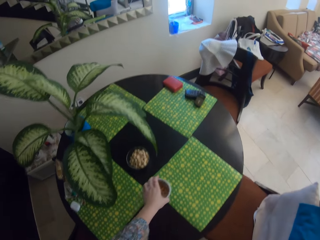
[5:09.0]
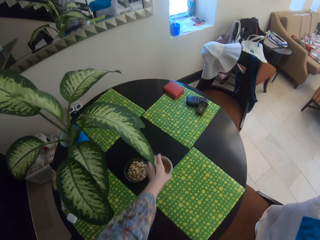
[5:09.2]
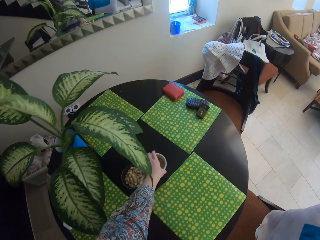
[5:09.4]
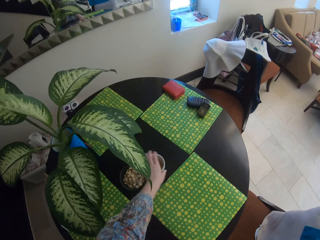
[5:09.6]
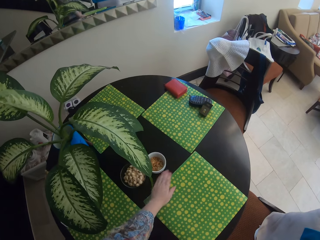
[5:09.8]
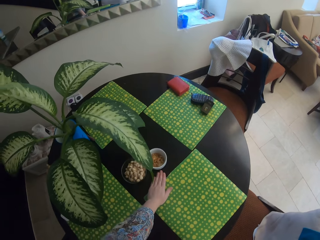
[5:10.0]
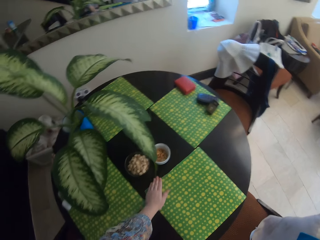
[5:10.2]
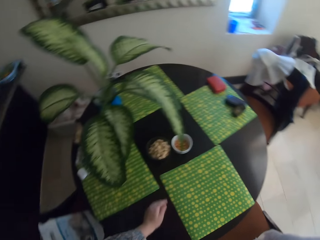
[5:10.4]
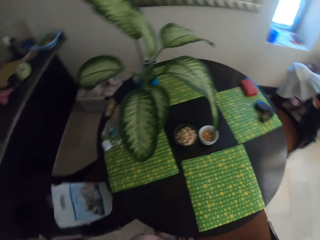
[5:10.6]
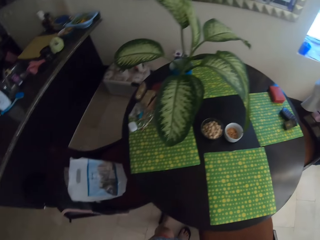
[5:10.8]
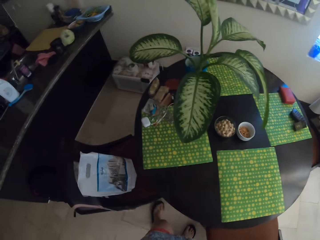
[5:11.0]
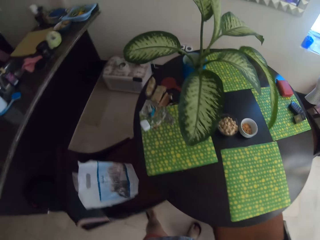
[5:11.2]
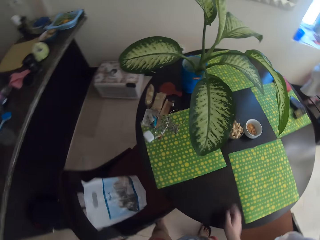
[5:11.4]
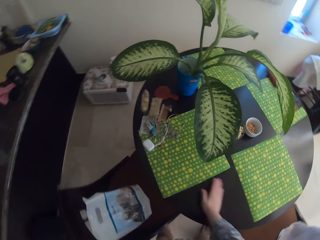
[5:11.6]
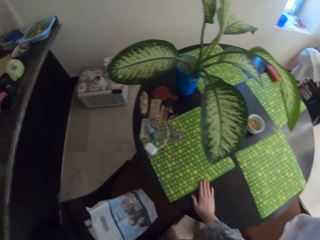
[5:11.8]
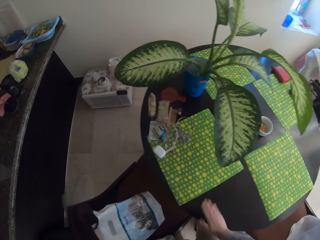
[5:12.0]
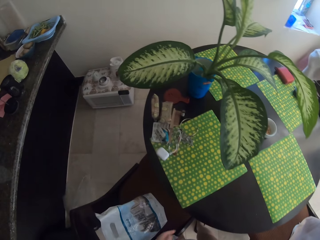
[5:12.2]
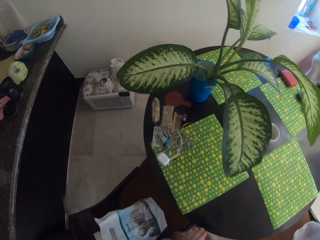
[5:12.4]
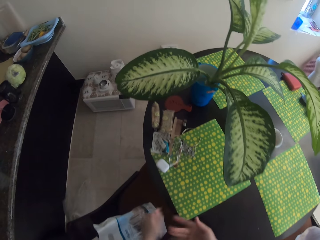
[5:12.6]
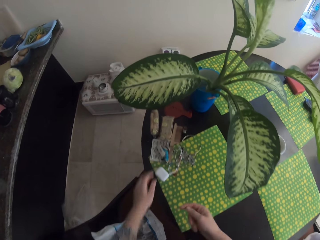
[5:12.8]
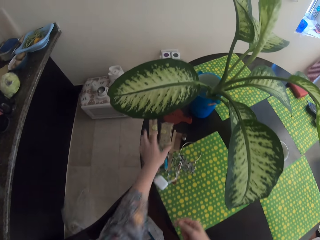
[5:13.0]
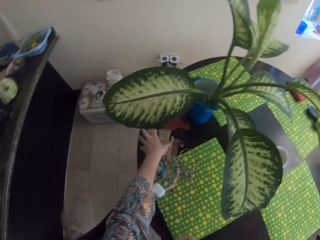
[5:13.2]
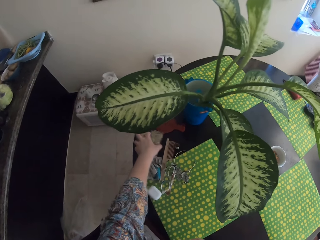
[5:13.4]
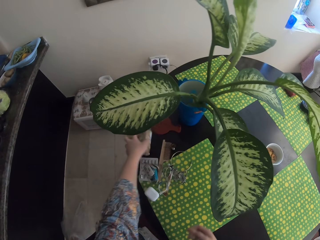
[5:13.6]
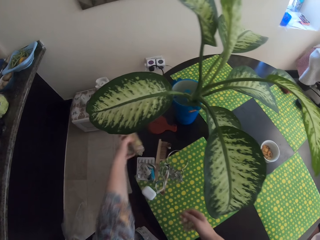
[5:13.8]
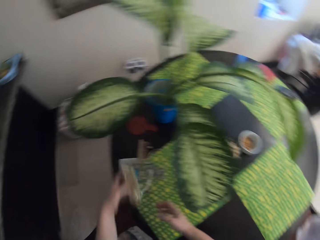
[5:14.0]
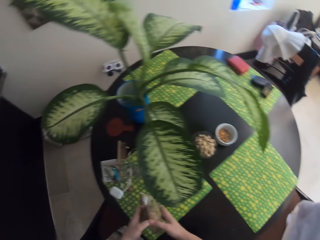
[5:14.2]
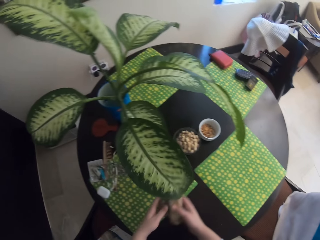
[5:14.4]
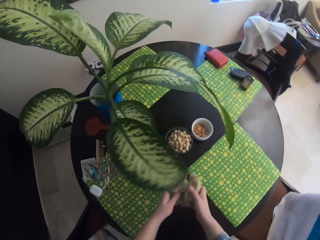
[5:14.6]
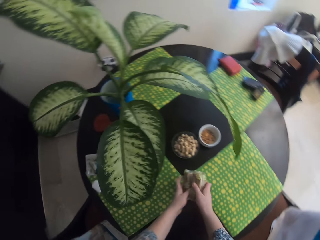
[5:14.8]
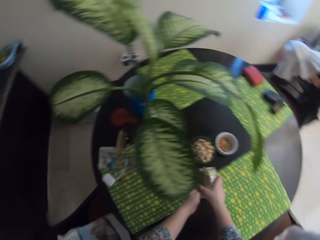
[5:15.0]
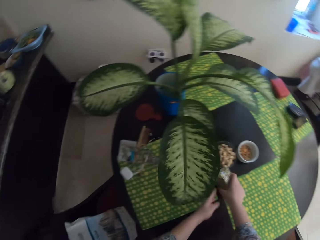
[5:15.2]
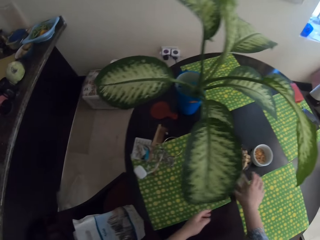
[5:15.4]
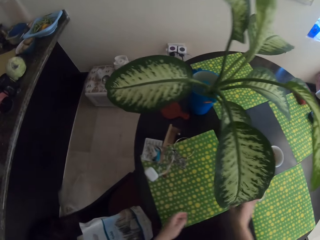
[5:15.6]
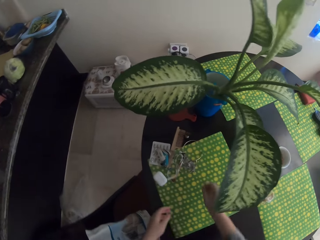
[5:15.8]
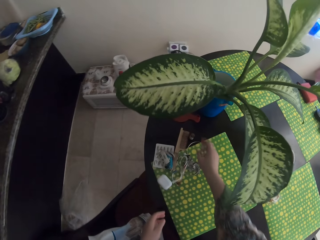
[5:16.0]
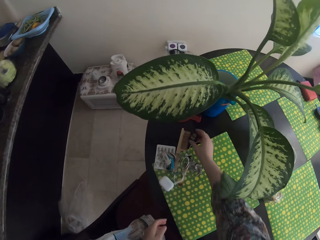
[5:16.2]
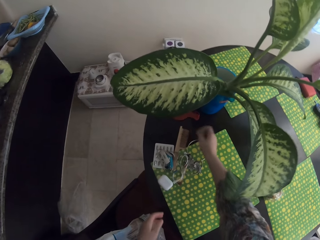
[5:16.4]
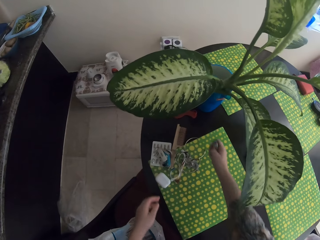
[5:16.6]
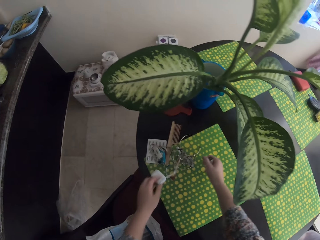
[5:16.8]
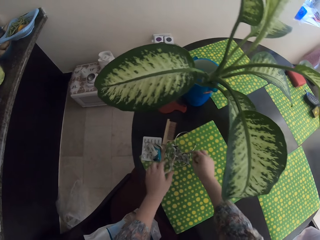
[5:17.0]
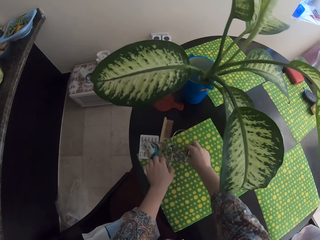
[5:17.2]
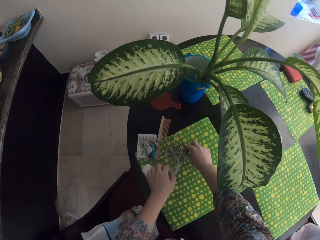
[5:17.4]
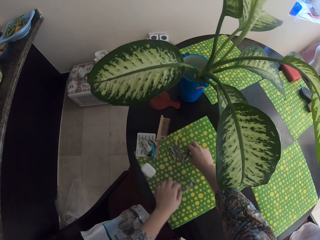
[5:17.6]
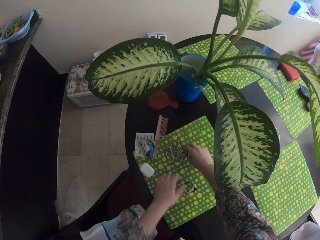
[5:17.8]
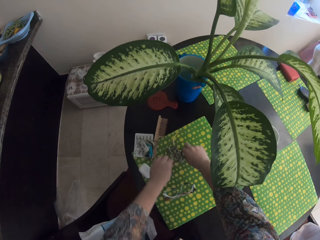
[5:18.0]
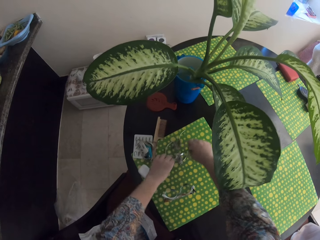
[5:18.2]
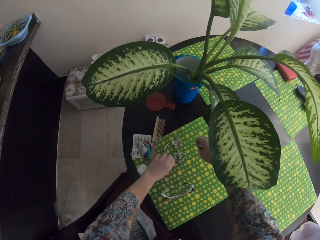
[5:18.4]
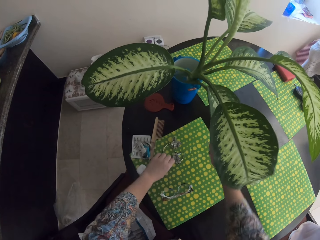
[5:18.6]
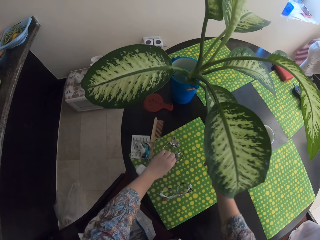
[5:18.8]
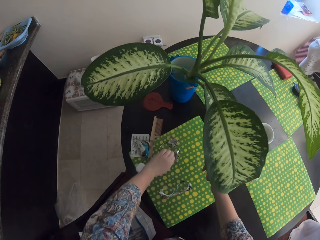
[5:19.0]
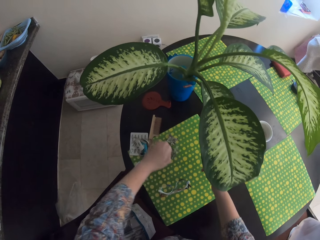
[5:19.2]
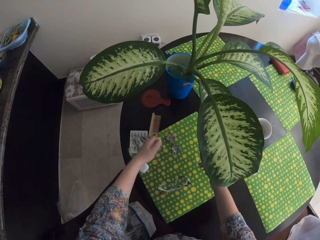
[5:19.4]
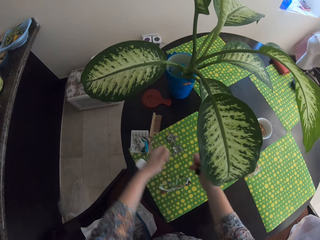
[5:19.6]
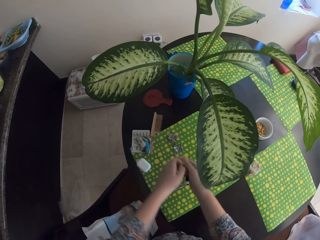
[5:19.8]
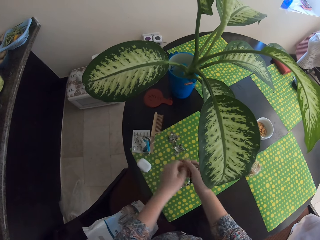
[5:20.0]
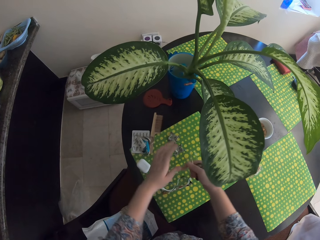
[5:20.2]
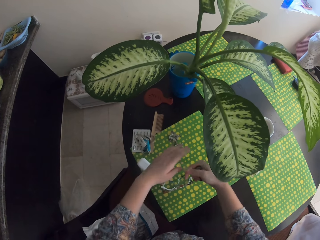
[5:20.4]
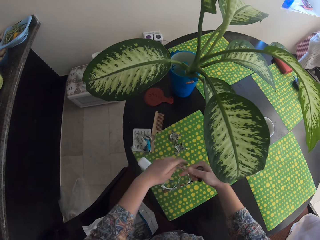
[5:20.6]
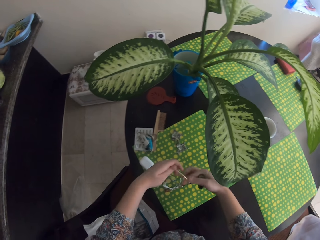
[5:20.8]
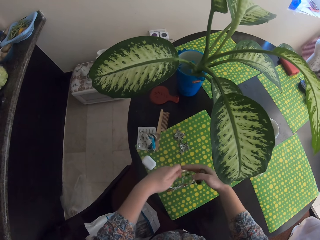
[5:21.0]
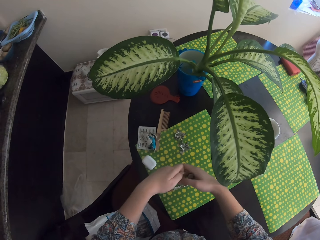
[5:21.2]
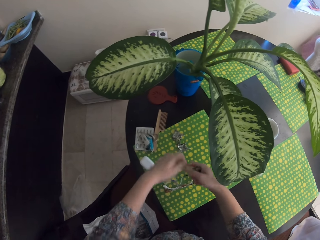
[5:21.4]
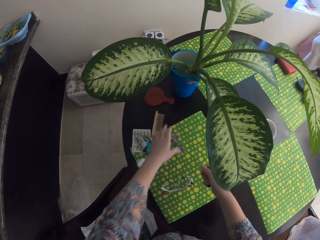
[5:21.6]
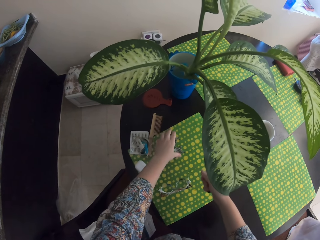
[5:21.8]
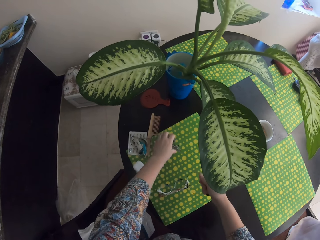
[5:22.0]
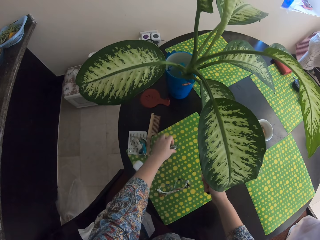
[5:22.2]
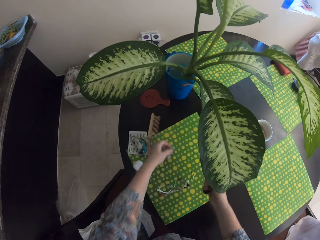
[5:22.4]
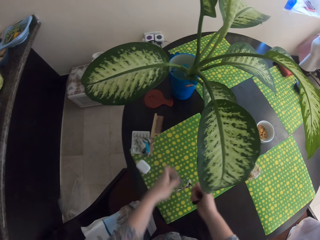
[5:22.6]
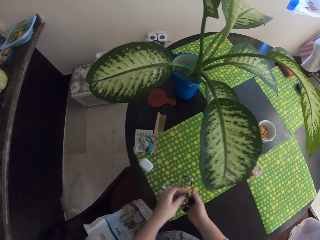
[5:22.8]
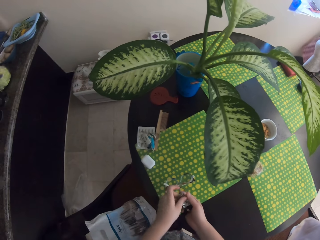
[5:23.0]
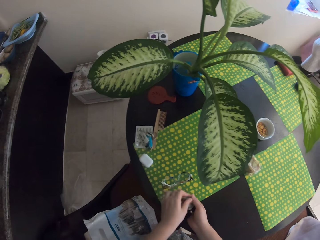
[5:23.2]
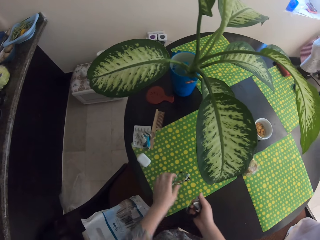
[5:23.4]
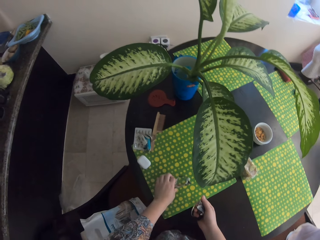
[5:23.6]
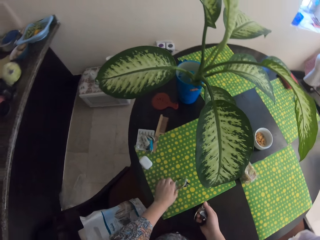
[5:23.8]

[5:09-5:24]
The camera wearer puts the cup aside. They touch something. They touch the table. They move a step. They put something aside. They pick up something from the table. They hold something in their hands. They pick up something from the table.

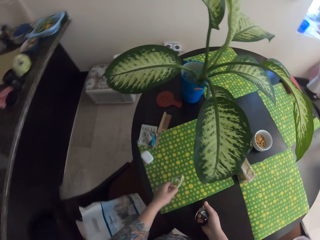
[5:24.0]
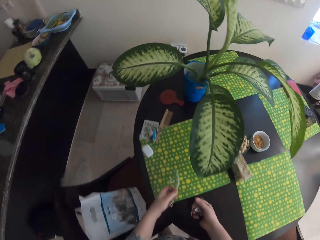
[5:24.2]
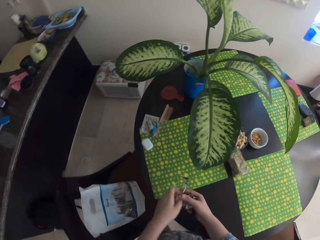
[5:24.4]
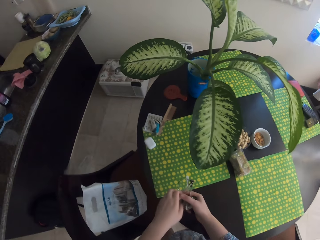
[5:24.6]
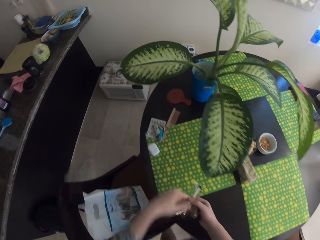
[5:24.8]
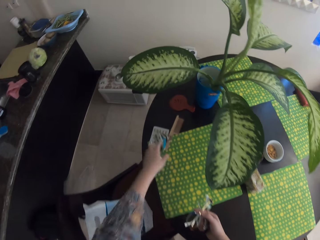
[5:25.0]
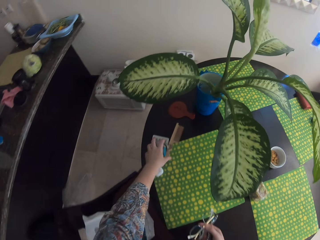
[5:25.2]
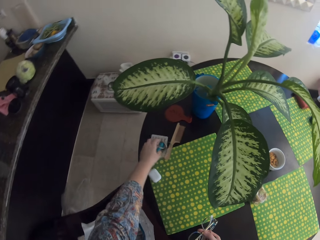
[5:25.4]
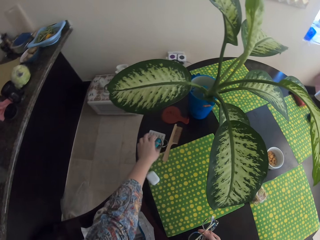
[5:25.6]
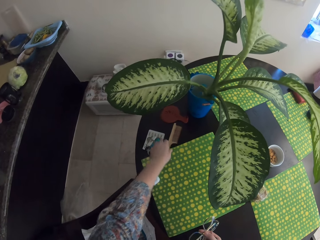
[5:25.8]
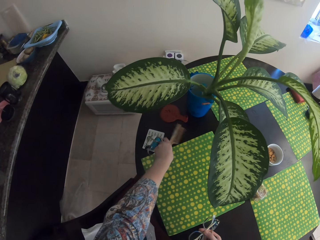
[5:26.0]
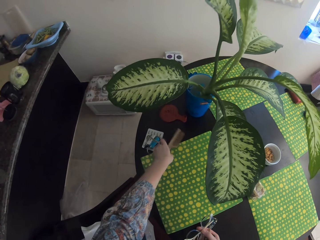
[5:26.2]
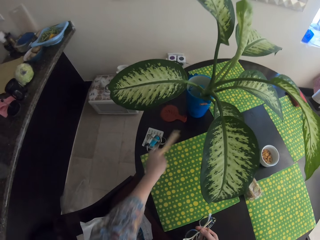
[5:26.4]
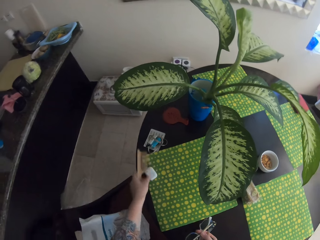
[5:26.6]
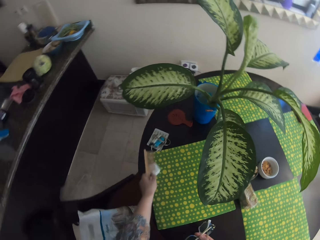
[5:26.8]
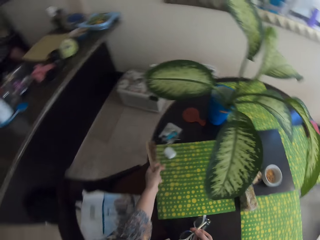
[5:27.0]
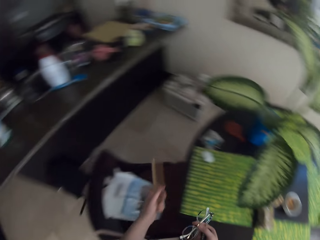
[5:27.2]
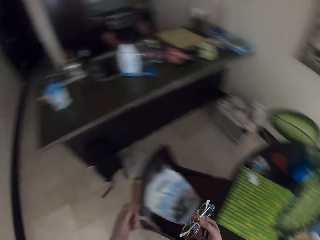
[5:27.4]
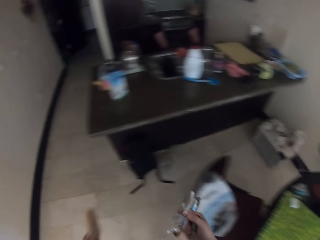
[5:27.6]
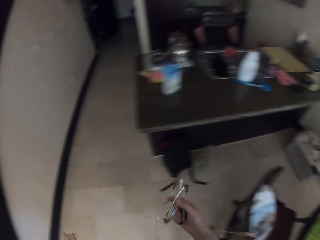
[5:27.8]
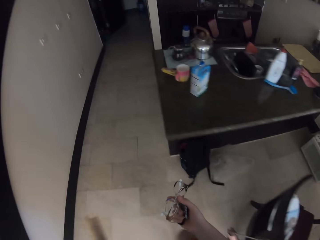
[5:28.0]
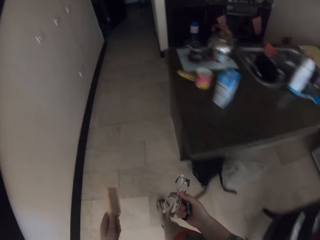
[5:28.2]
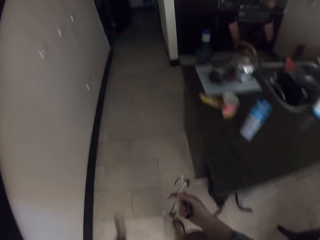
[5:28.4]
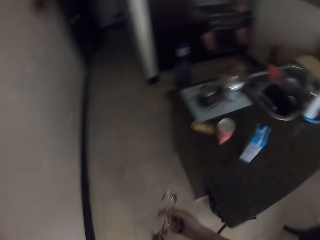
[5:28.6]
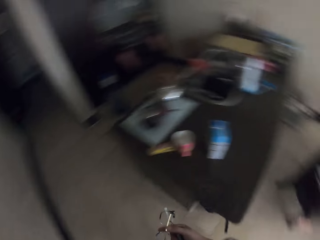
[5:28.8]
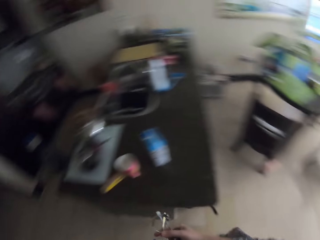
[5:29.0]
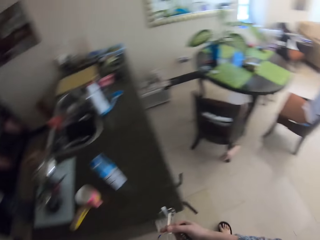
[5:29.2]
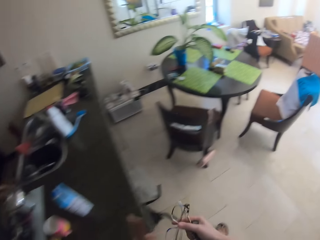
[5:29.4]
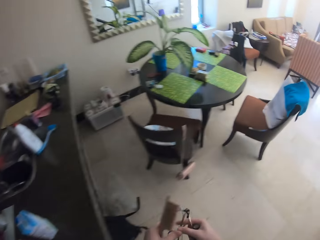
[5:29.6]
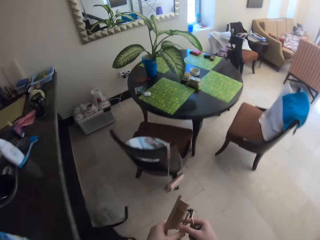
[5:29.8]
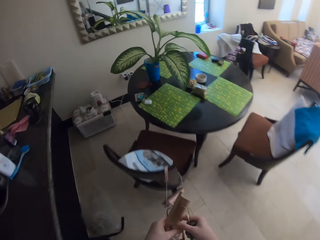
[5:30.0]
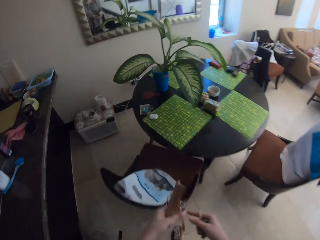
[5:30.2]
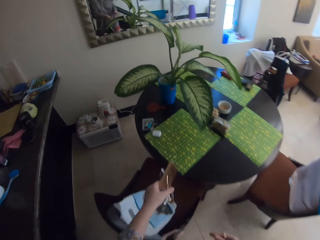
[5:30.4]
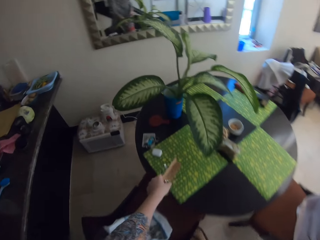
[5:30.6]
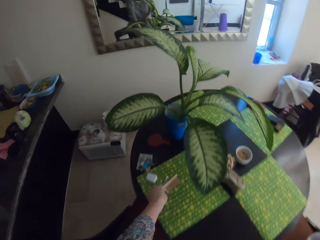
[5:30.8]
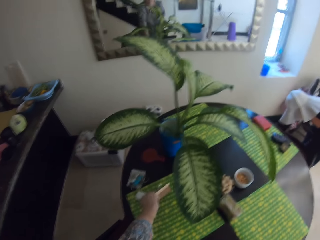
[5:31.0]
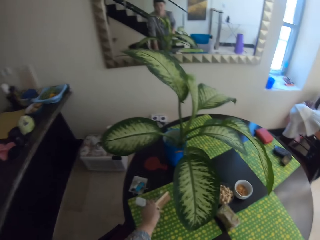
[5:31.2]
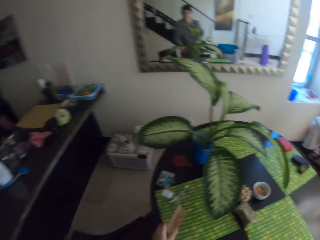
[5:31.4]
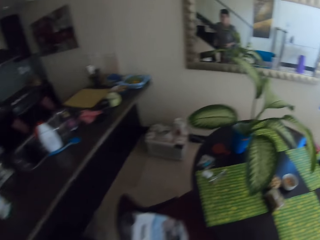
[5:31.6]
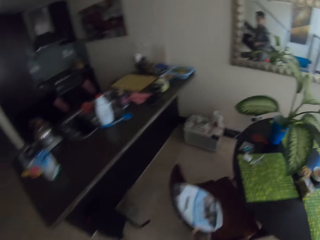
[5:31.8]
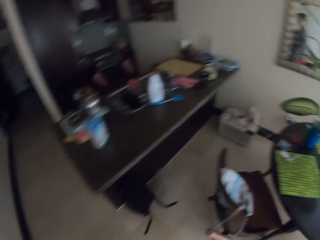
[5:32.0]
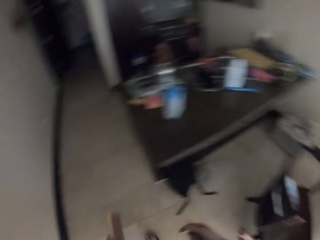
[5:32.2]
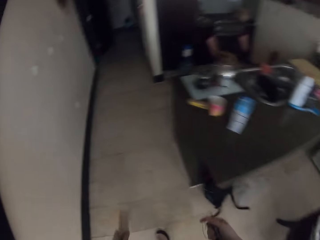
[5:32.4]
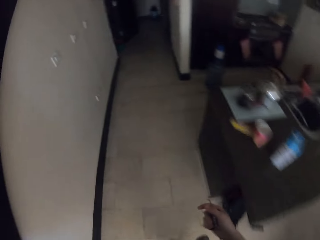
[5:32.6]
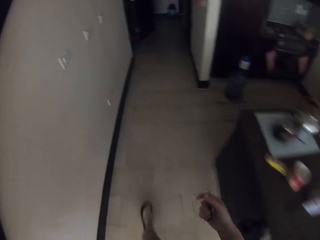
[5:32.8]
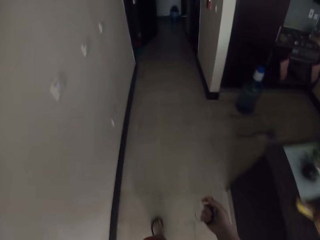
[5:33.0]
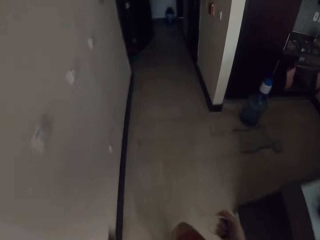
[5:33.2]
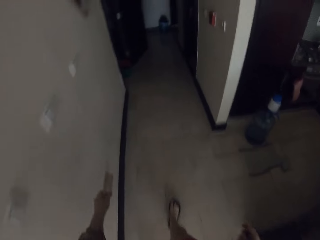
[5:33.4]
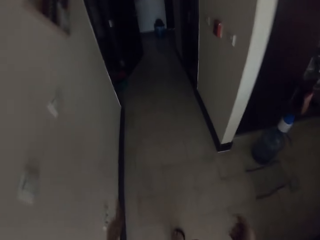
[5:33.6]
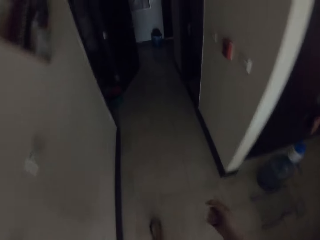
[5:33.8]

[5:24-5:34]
The camera wearer walks around the house.
